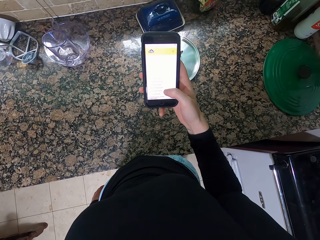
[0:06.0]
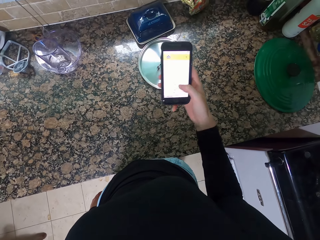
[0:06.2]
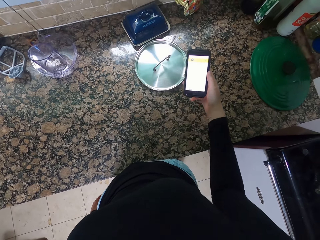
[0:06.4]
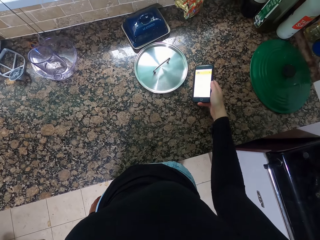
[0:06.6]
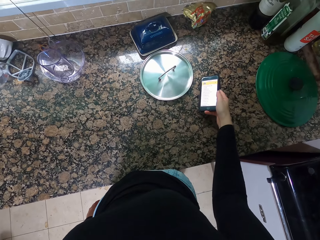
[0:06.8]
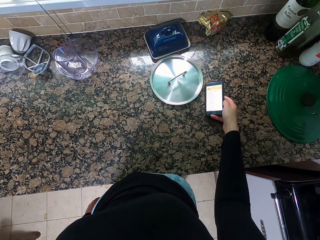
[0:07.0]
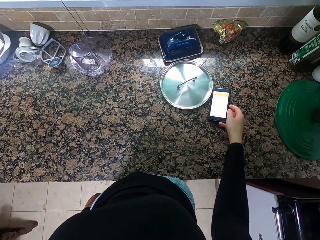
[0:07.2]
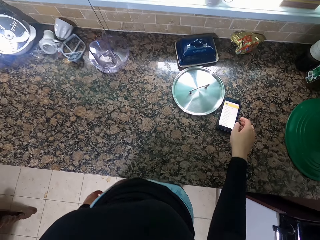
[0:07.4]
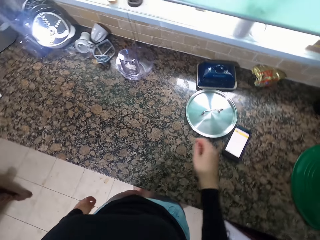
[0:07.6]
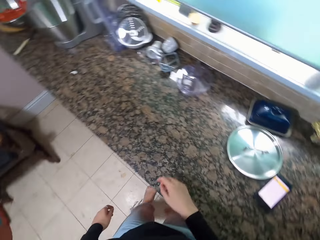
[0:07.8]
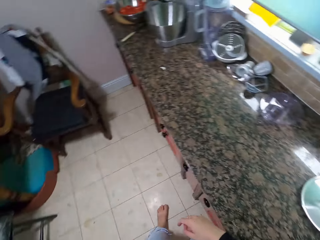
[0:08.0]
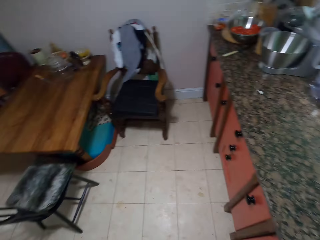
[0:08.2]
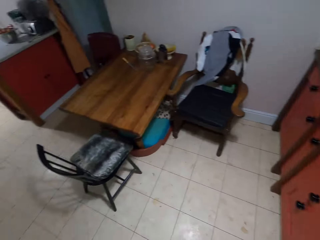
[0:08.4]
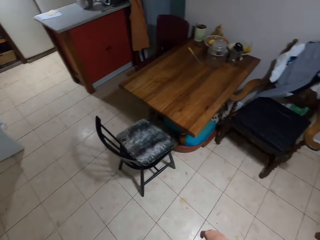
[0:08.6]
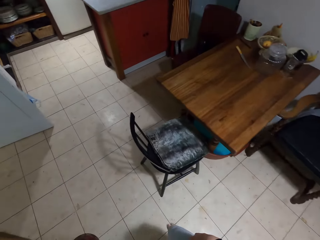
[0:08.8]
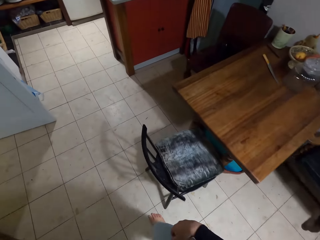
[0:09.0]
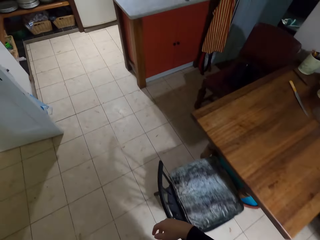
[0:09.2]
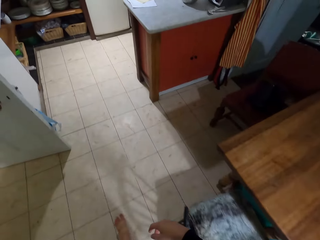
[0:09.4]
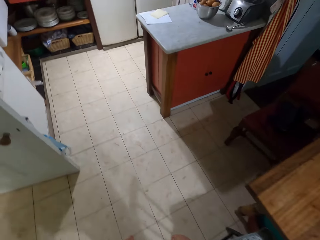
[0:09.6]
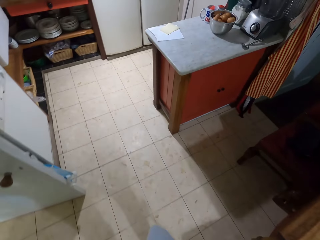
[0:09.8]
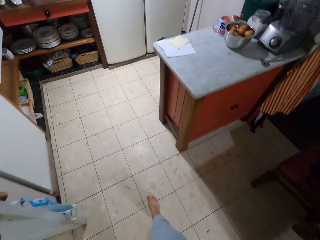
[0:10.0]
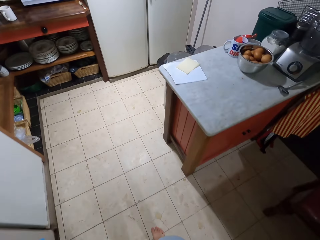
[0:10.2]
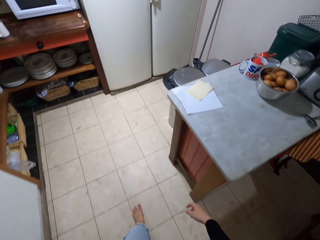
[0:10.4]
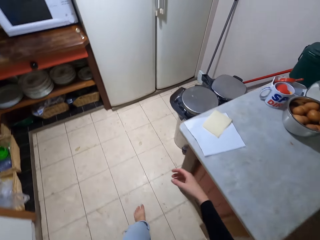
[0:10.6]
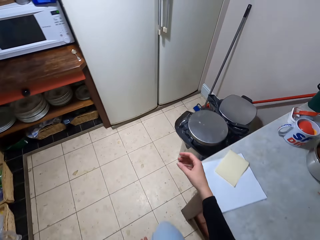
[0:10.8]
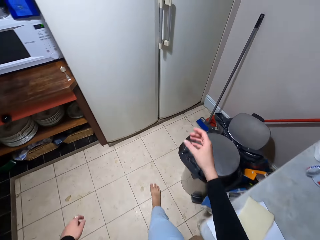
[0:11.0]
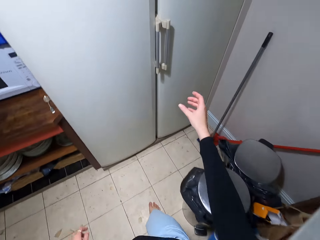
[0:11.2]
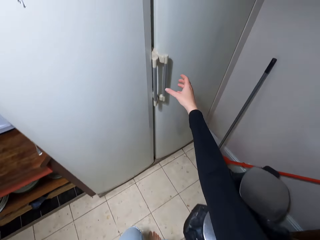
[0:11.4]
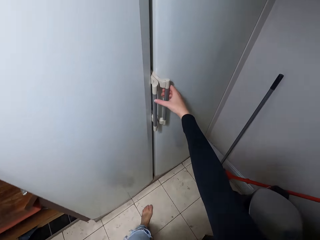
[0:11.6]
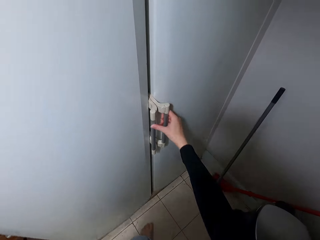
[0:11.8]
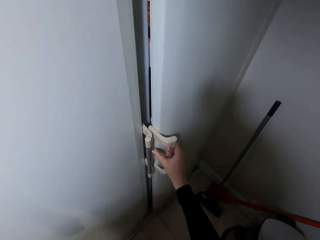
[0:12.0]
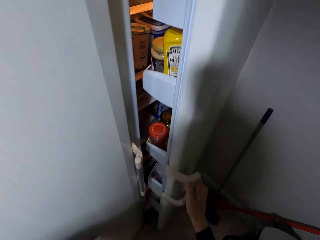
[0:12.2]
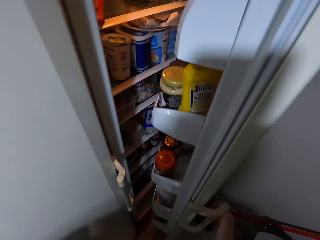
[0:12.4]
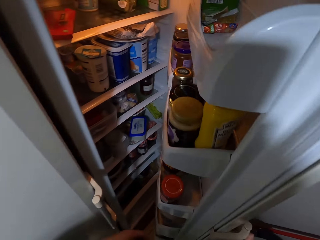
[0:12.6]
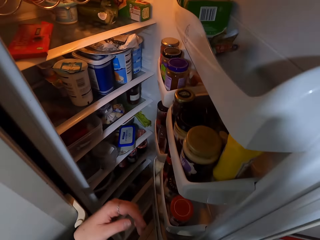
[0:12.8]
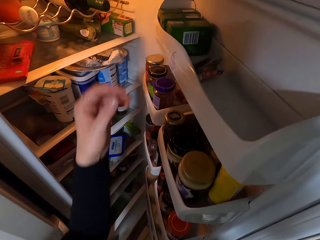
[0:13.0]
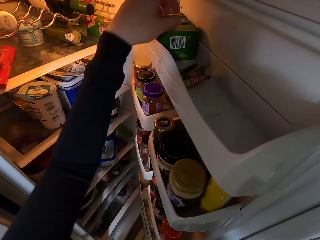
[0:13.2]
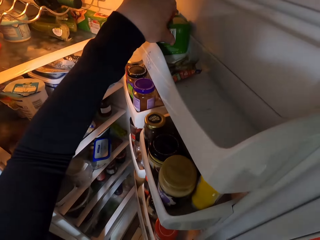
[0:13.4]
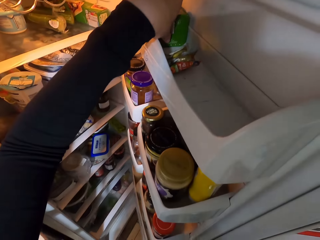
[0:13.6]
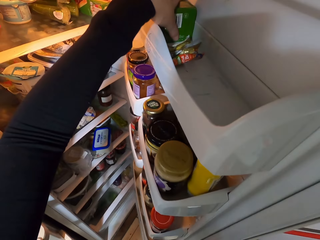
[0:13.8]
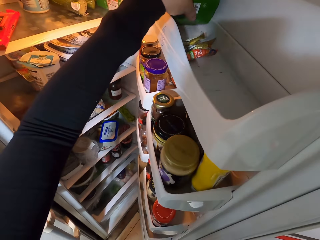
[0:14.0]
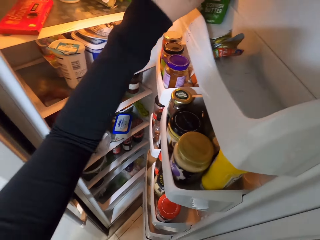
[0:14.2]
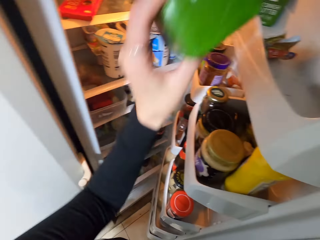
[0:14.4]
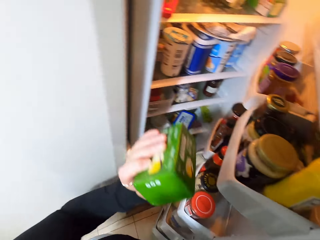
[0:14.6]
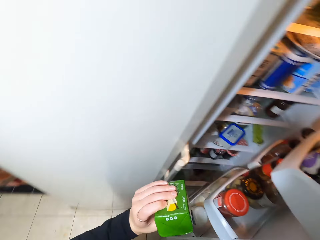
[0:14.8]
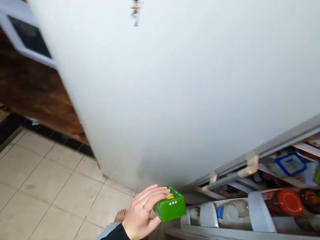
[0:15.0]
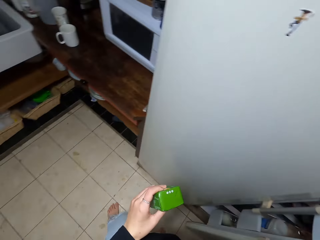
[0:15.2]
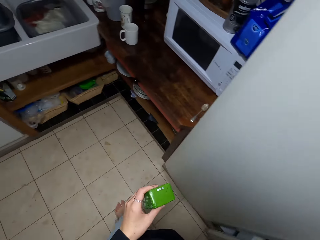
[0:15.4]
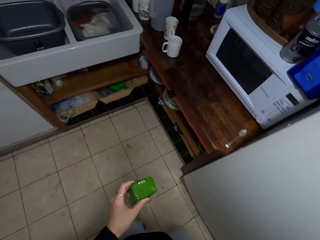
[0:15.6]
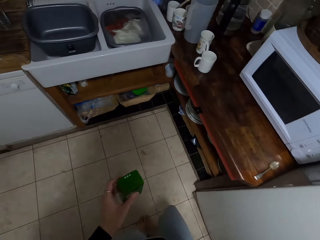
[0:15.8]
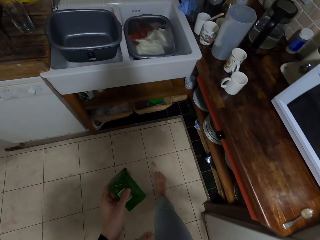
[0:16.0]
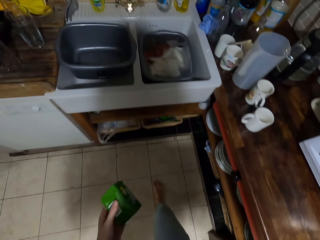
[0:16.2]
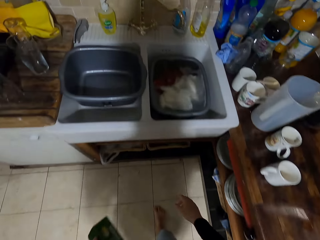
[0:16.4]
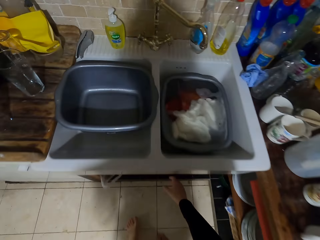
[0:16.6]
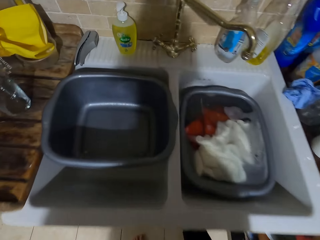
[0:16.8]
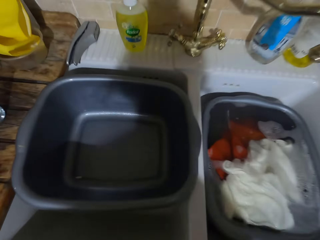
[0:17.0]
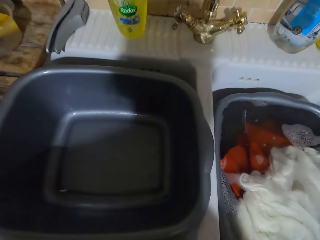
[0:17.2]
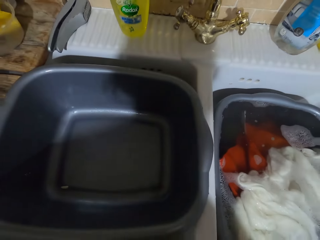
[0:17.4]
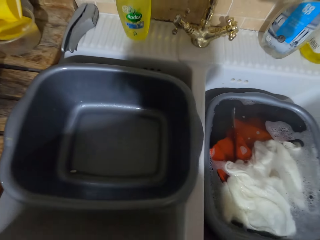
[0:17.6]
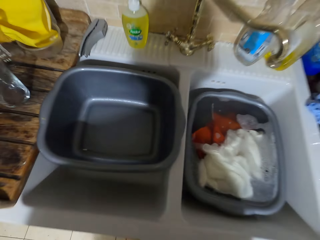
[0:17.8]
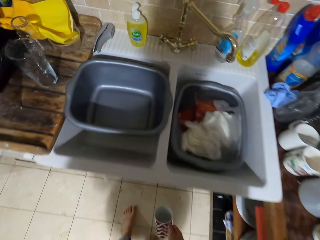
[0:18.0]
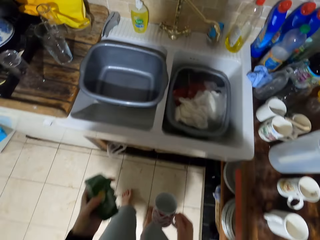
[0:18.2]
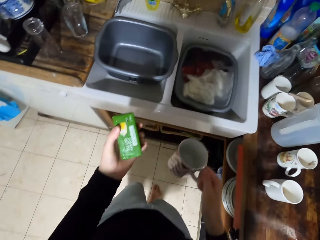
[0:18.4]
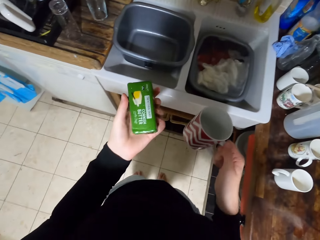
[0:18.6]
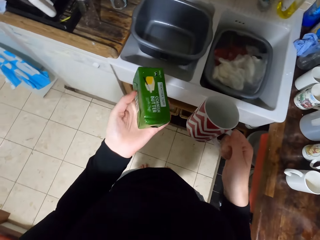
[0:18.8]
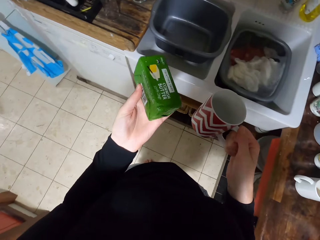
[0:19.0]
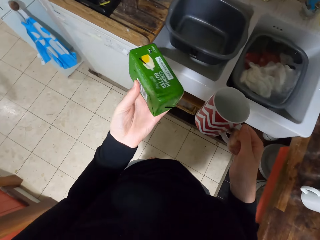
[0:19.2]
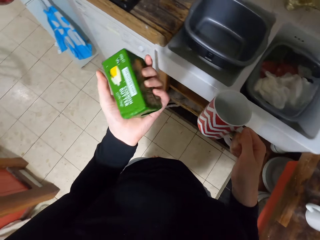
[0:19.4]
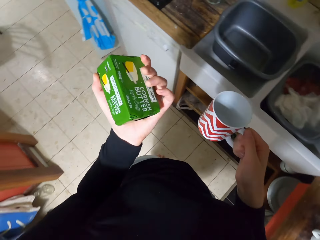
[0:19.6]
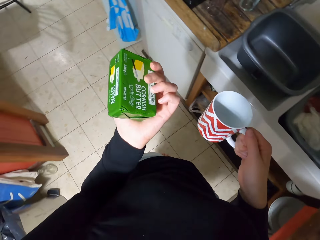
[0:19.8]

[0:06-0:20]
The camera wearer puts down the phone. They walk away from the countertop. They open the fridge and take butter. They close the fridge. They walk to the sink and take a cup from the sink. They hold the cup.

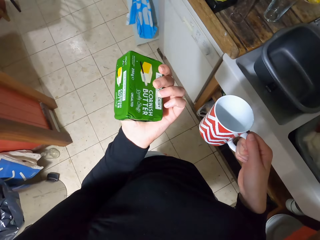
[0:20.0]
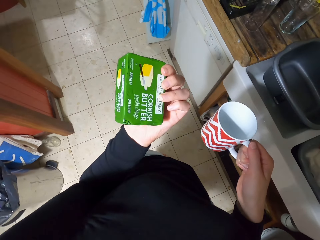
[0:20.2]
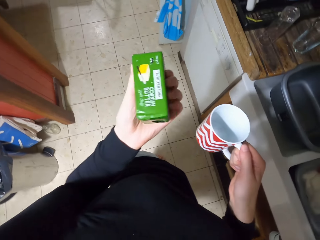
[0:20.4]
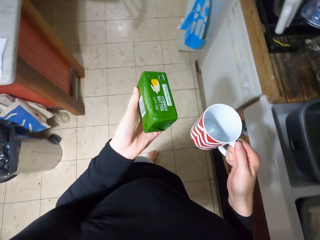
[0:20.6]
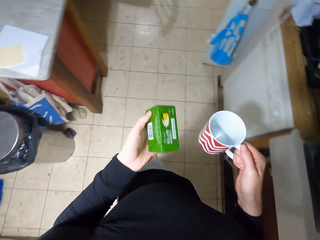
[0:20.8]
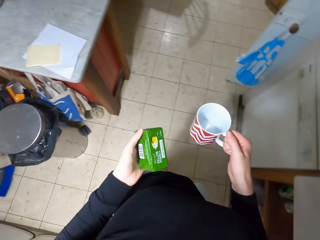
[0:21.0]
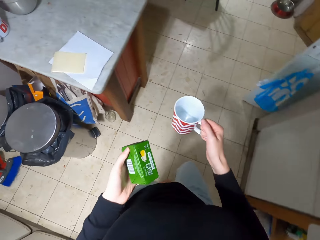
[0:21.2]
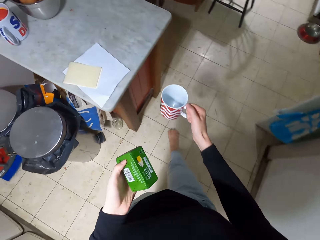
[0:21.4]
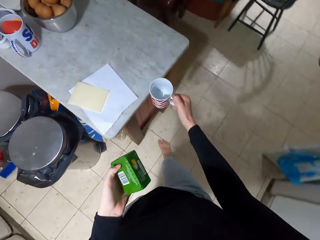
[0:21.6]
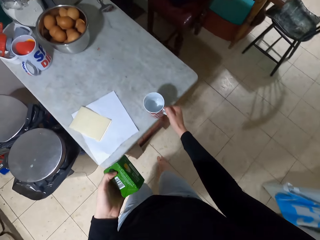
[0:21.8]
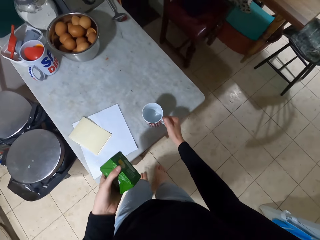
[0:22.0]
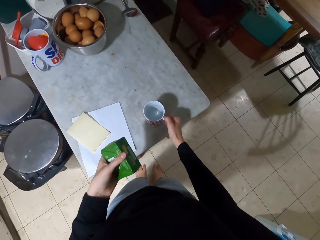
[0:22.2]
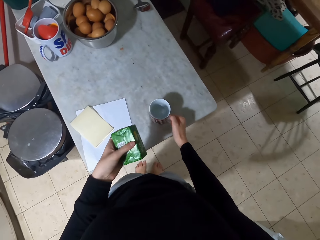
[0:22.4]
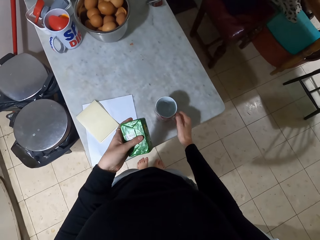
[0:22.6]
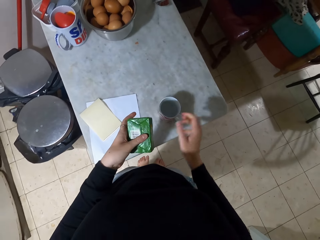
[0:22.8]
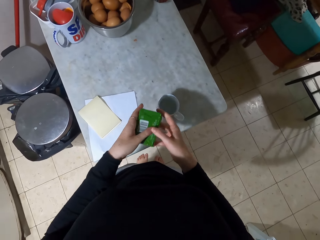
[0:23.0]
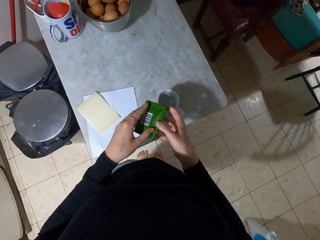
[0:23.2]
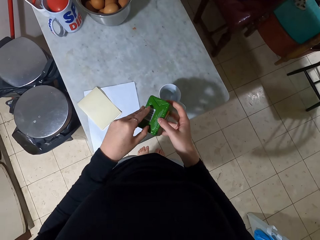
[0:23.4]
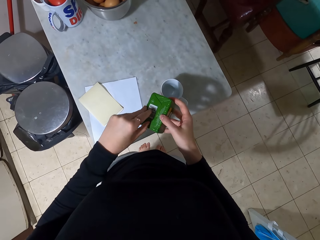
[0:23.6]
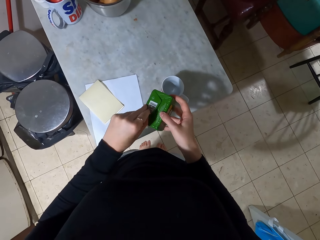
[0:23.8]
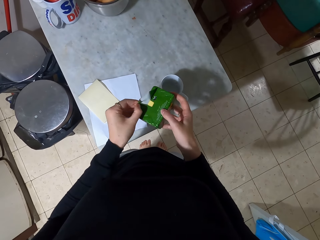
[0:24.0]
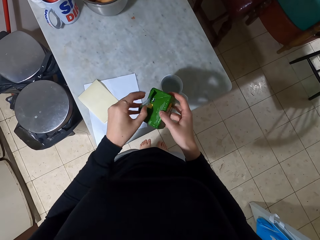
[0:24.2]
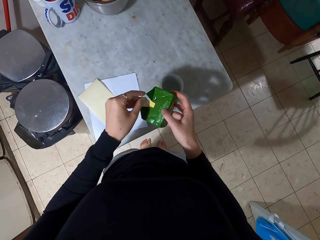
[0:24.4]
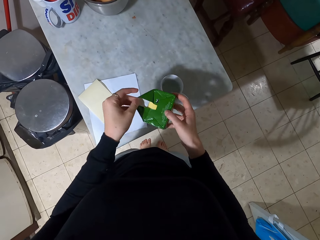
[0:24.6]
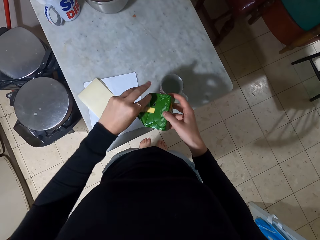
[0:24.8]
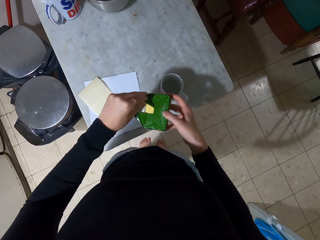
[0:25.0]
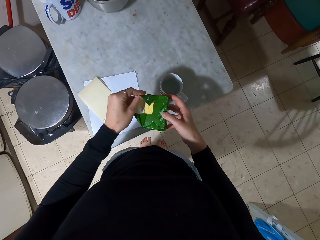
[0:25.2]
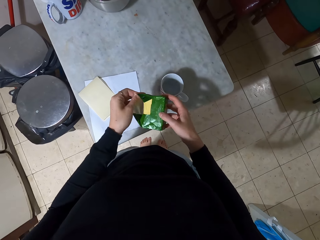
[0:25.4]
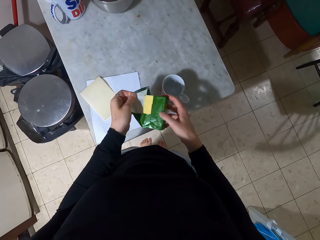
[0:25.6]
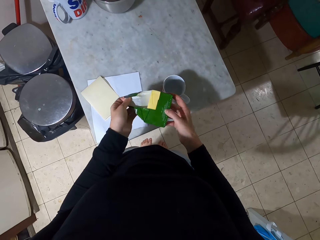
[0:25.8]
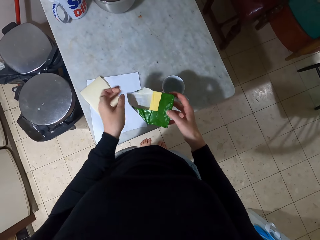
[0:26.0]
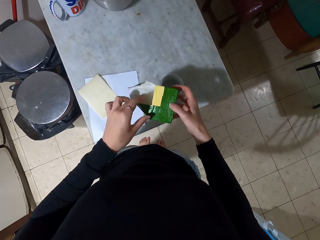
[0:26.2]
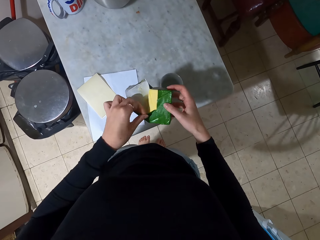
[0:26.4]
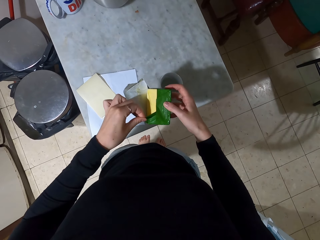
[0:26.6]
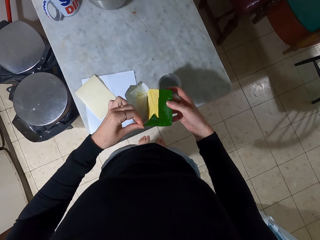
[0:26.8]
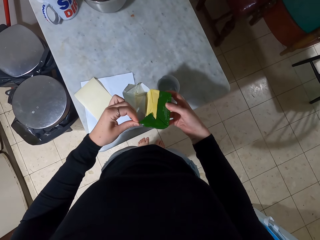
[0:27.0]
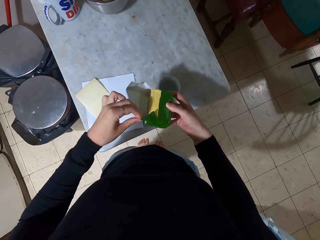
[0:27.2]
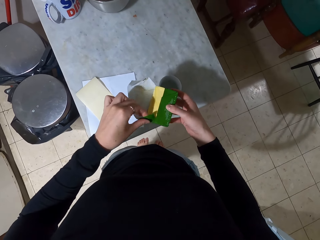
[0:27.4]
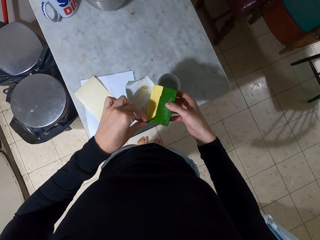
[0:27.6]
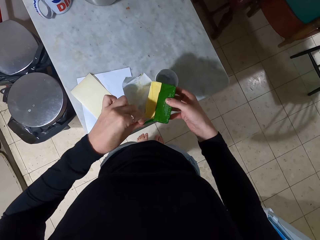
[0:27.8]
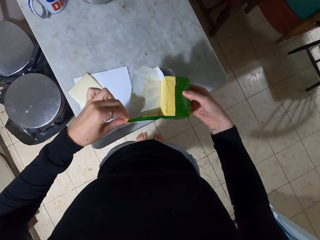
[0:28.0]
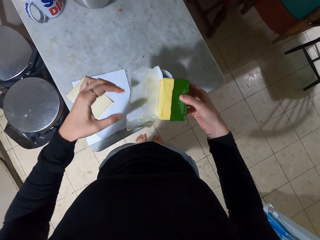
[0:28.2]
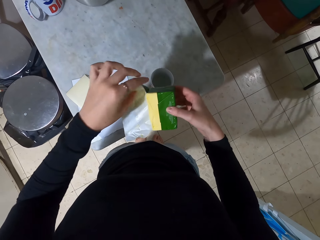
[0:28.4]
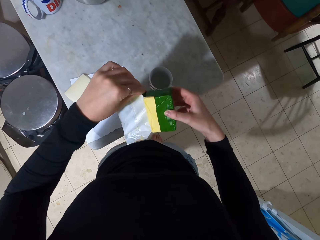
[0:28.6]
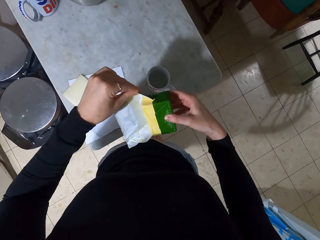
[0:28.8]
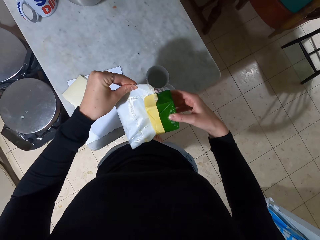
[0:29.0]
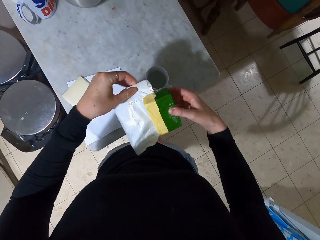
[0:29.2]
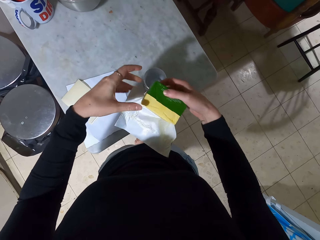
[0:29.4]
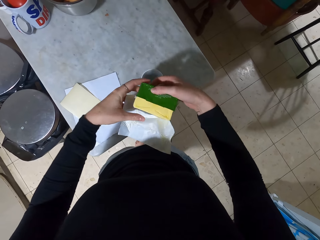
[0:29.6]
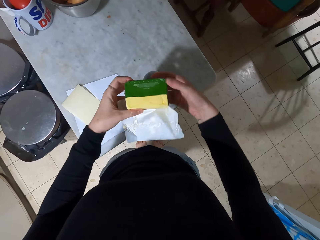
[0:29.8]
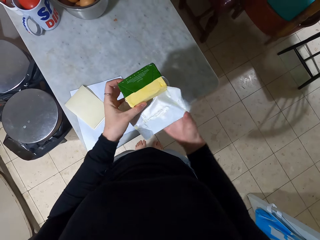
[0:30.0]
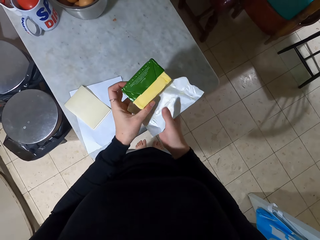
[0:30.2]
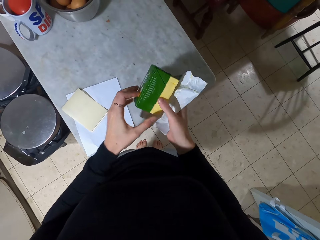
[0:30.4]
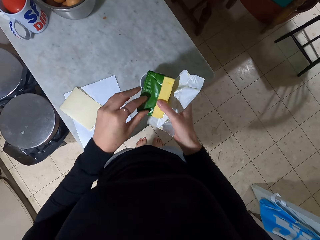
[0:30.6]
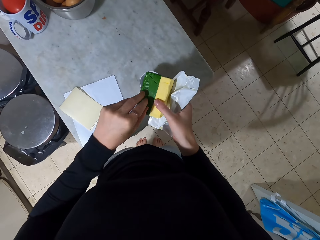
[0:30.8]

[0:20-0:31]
The camera wearer looks at the butter. They put down the cup. They open the butter package and put it in the cup.
